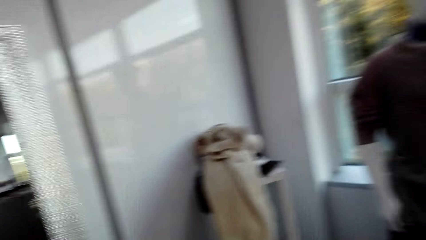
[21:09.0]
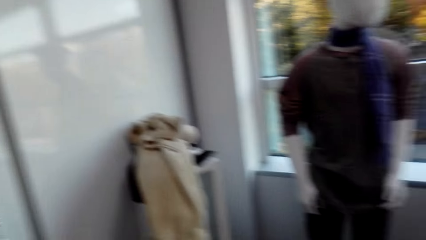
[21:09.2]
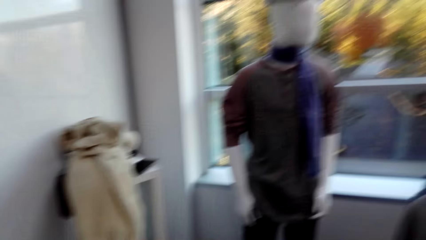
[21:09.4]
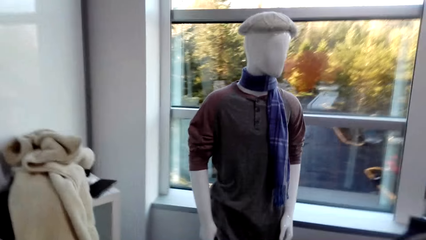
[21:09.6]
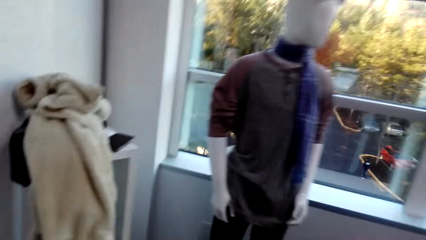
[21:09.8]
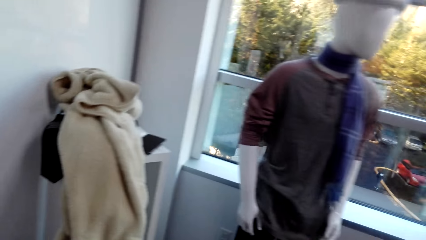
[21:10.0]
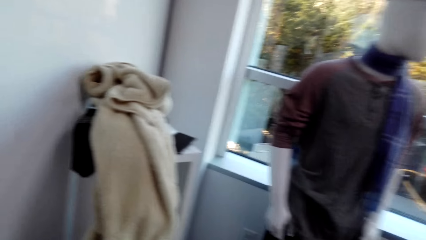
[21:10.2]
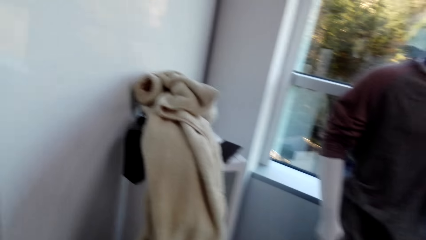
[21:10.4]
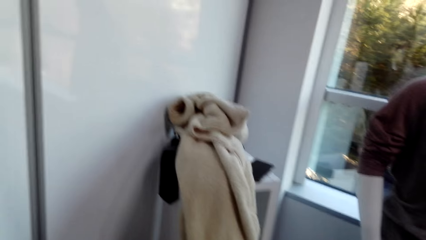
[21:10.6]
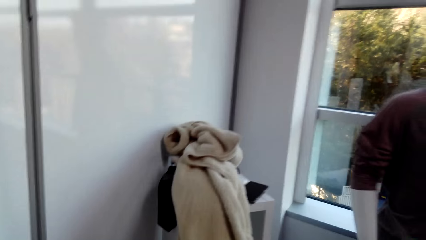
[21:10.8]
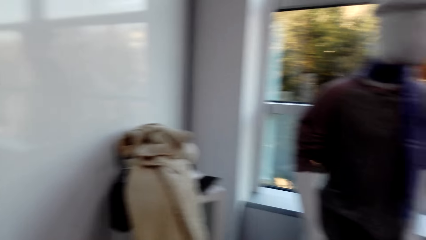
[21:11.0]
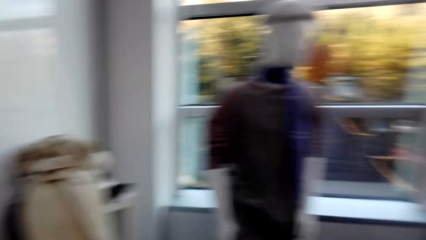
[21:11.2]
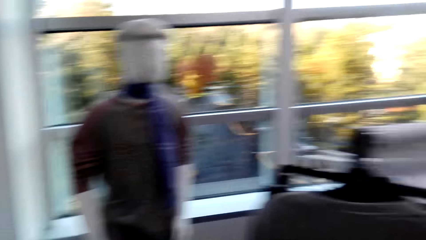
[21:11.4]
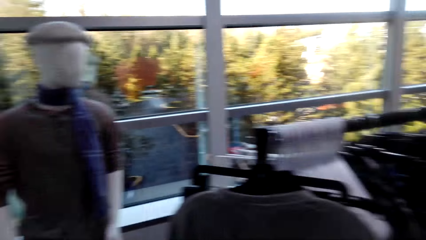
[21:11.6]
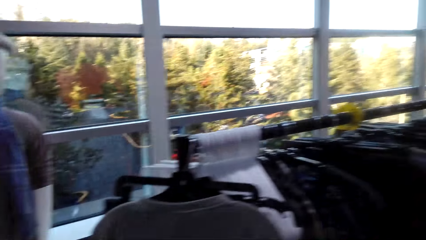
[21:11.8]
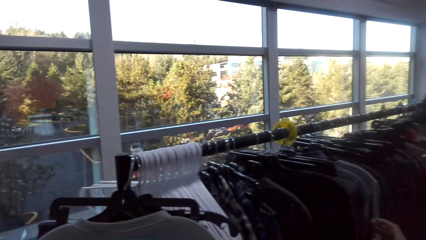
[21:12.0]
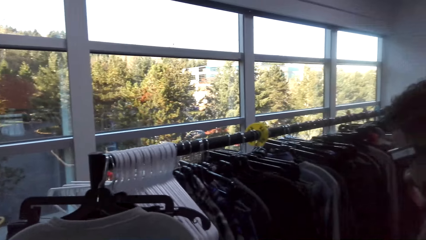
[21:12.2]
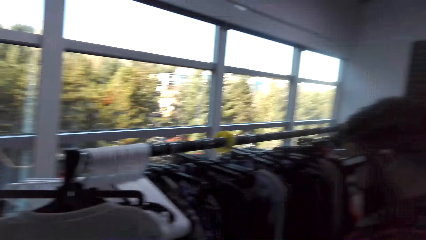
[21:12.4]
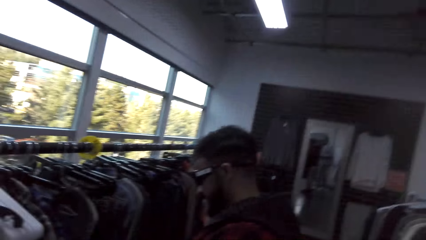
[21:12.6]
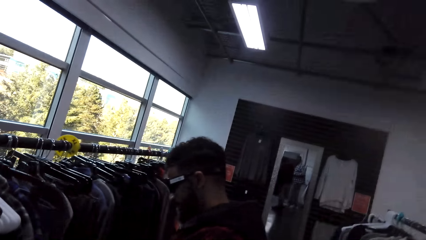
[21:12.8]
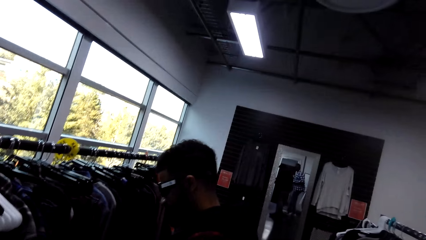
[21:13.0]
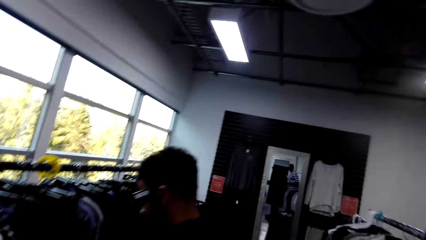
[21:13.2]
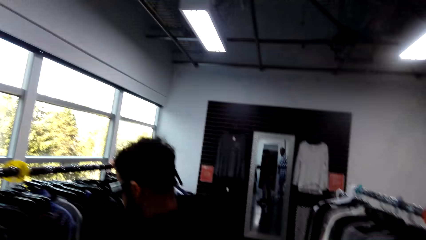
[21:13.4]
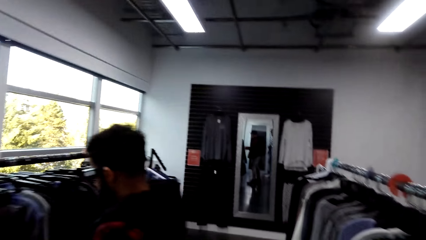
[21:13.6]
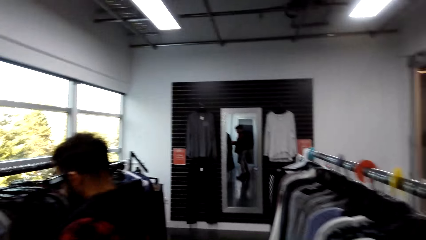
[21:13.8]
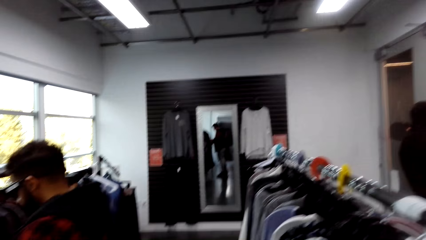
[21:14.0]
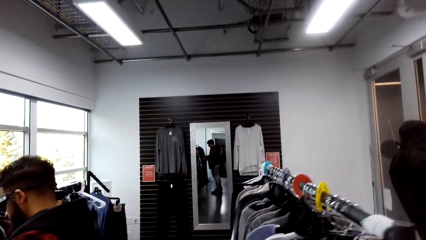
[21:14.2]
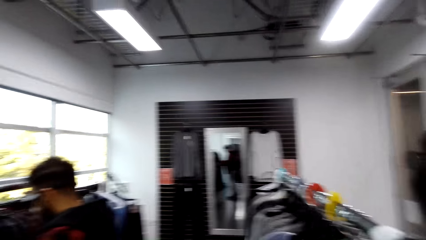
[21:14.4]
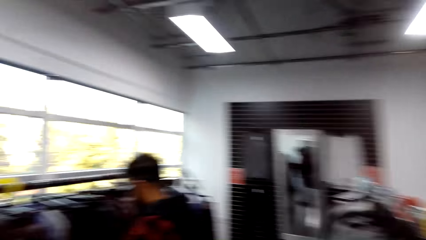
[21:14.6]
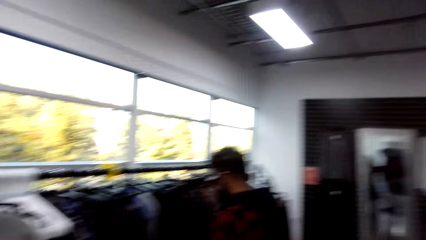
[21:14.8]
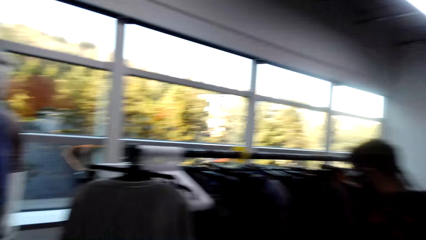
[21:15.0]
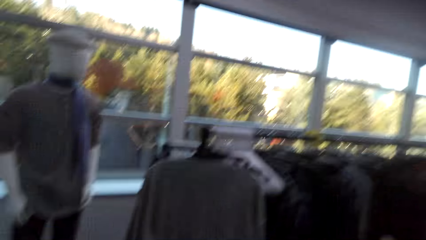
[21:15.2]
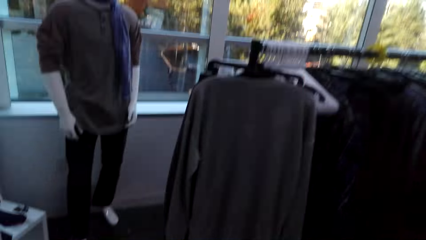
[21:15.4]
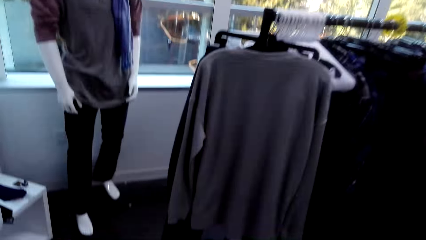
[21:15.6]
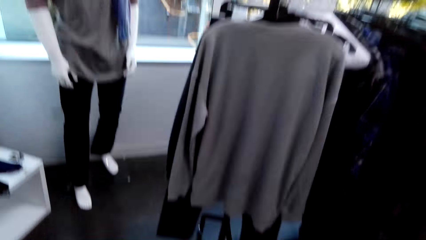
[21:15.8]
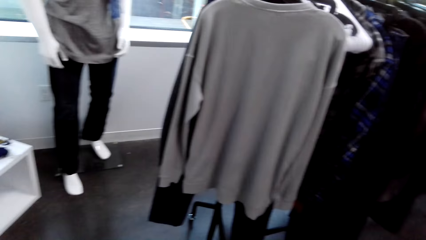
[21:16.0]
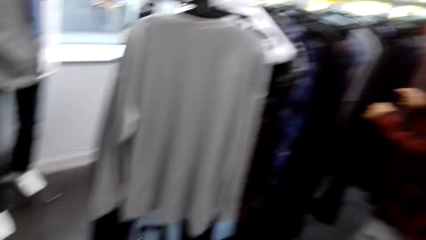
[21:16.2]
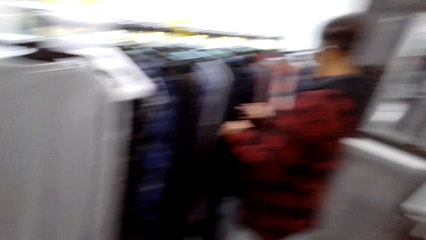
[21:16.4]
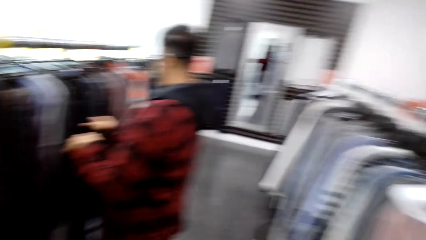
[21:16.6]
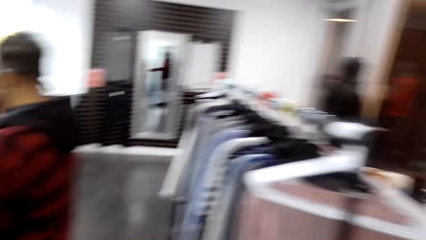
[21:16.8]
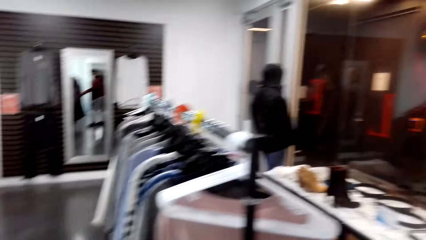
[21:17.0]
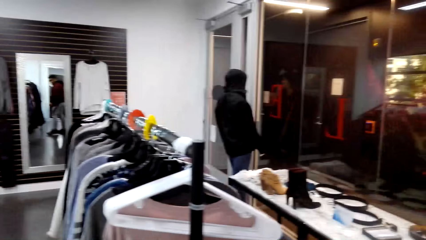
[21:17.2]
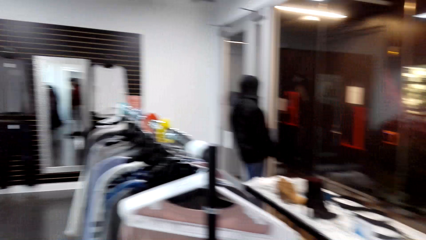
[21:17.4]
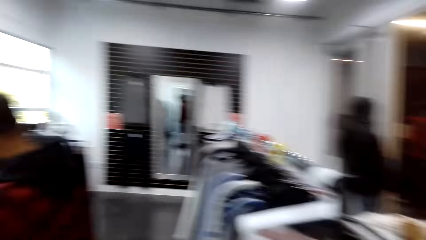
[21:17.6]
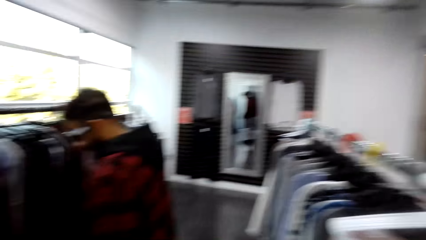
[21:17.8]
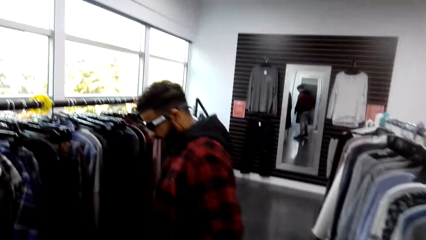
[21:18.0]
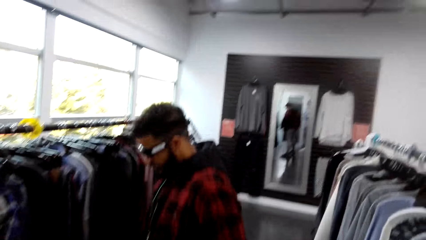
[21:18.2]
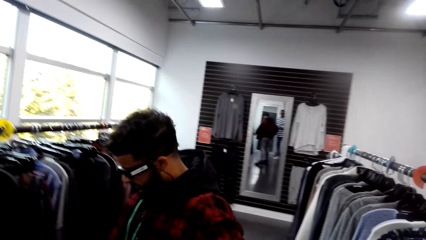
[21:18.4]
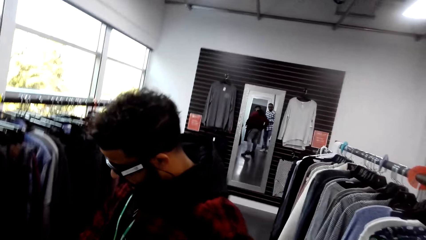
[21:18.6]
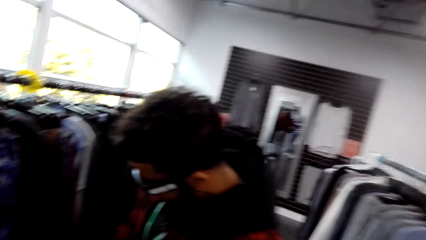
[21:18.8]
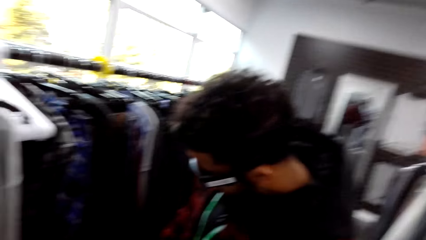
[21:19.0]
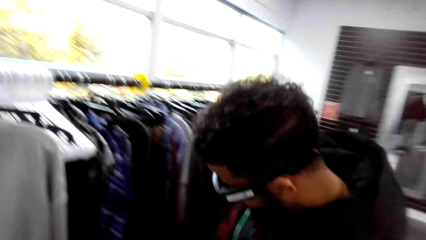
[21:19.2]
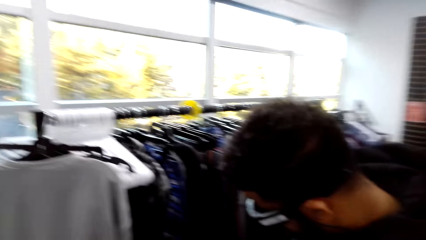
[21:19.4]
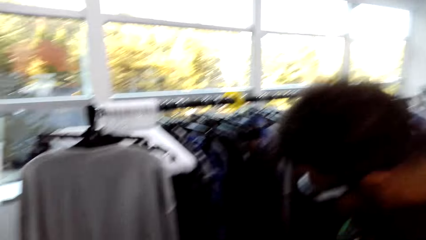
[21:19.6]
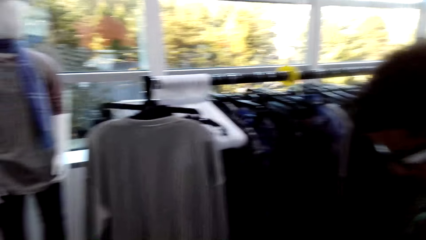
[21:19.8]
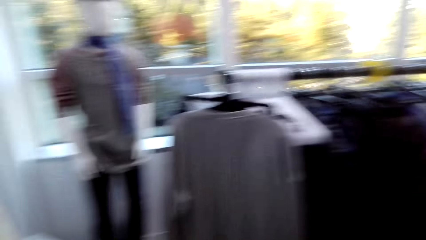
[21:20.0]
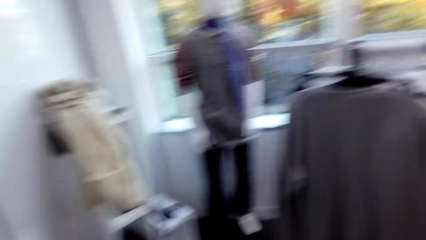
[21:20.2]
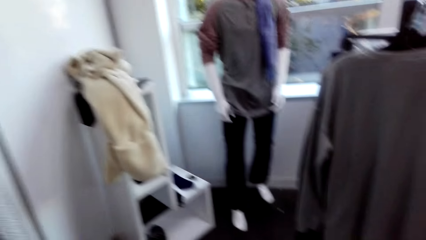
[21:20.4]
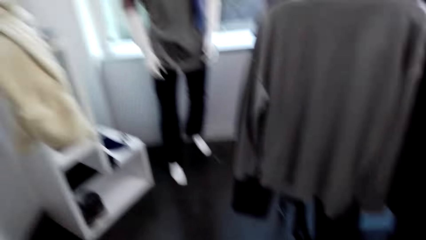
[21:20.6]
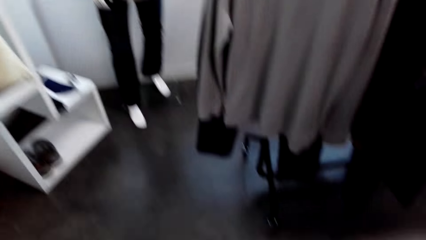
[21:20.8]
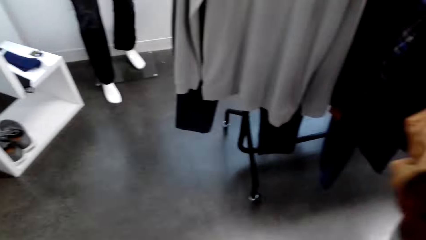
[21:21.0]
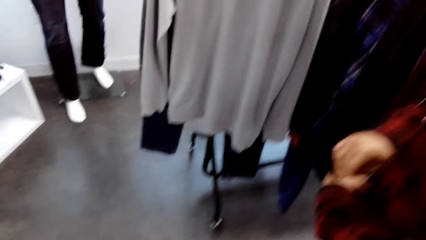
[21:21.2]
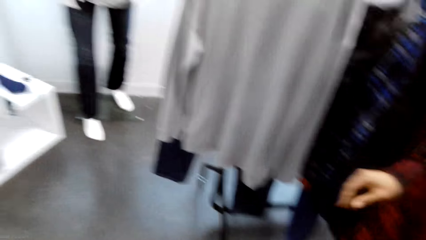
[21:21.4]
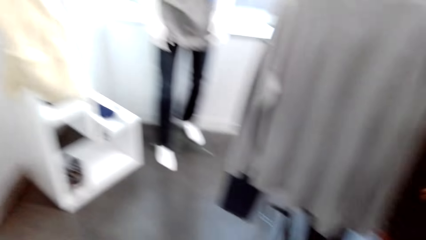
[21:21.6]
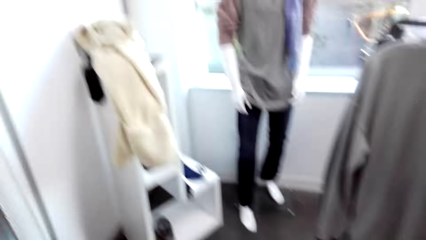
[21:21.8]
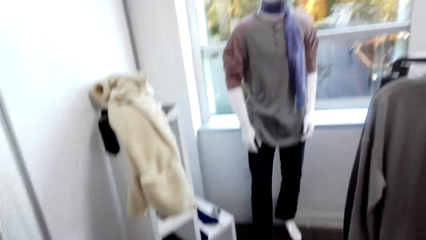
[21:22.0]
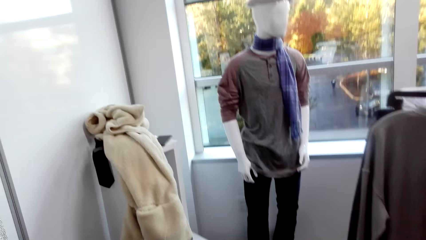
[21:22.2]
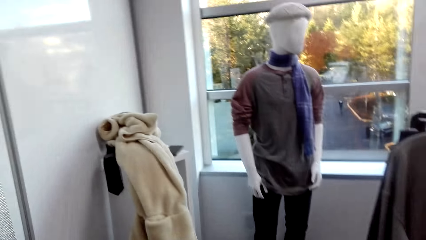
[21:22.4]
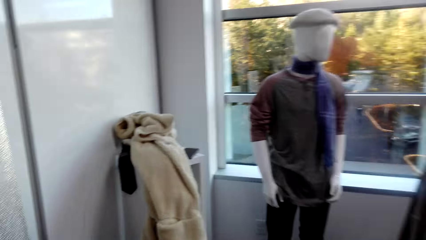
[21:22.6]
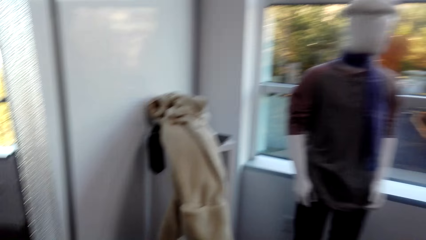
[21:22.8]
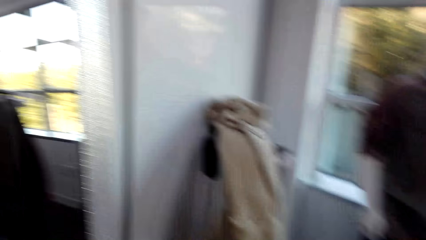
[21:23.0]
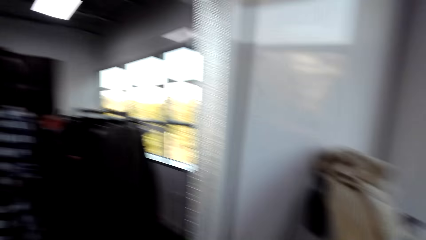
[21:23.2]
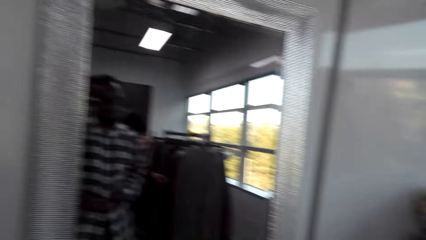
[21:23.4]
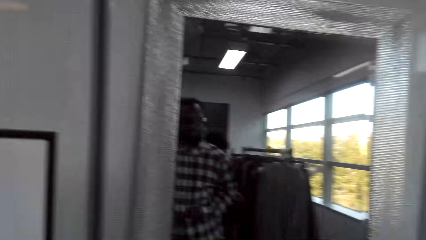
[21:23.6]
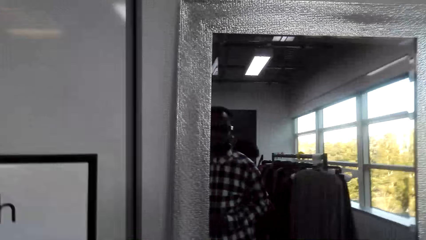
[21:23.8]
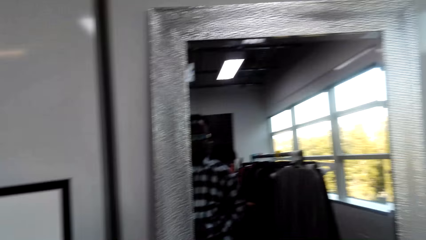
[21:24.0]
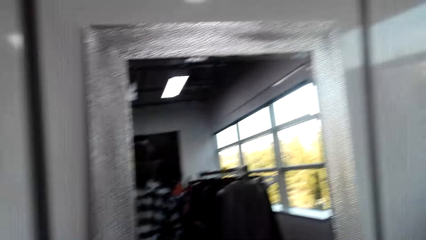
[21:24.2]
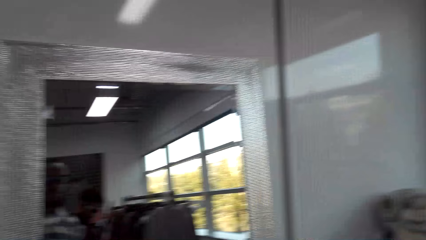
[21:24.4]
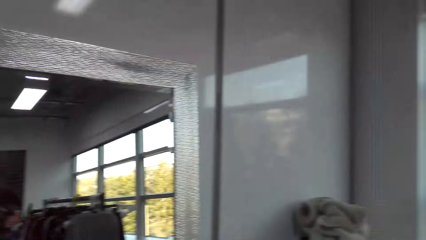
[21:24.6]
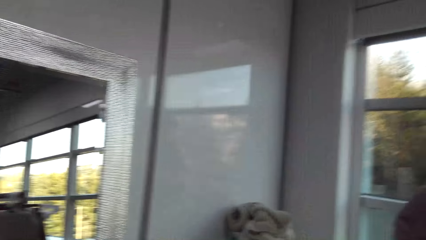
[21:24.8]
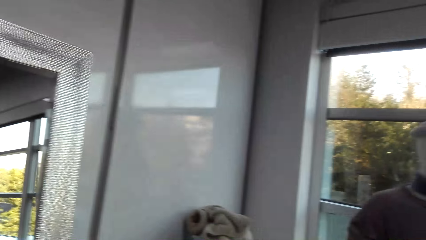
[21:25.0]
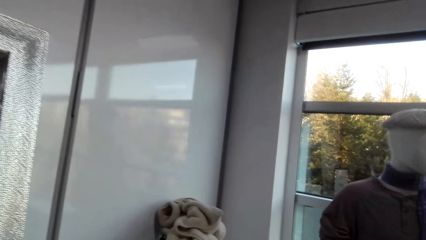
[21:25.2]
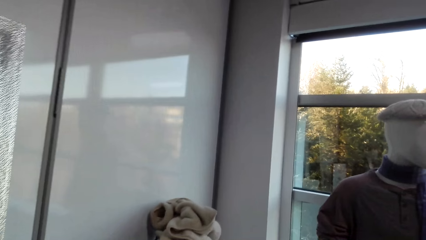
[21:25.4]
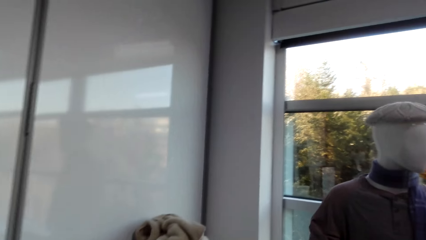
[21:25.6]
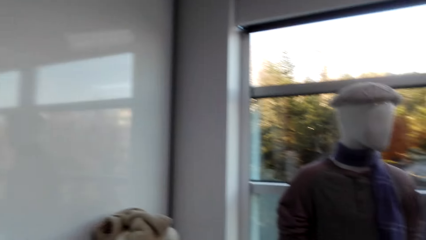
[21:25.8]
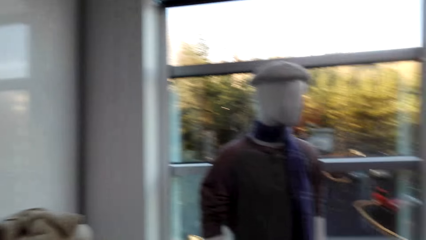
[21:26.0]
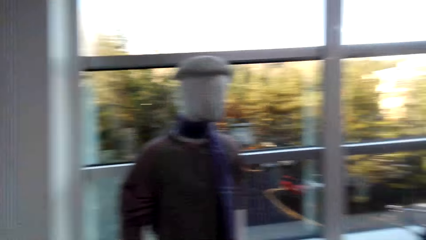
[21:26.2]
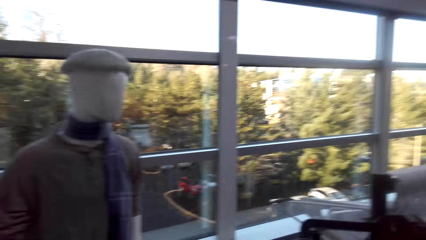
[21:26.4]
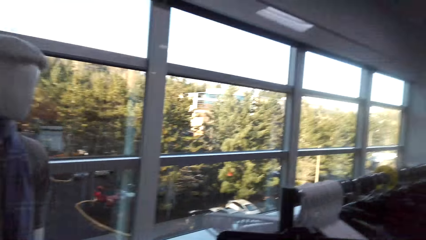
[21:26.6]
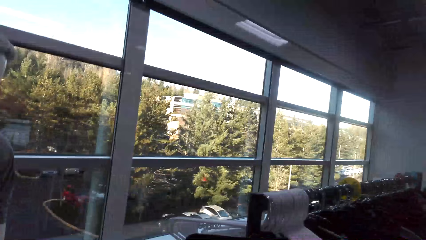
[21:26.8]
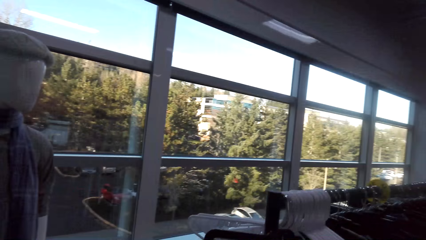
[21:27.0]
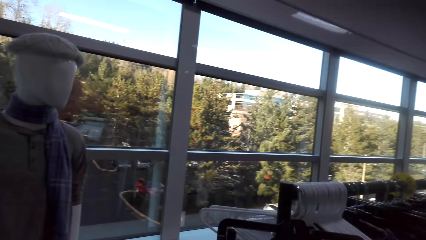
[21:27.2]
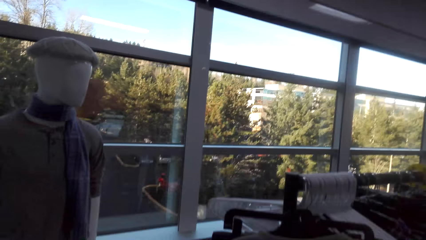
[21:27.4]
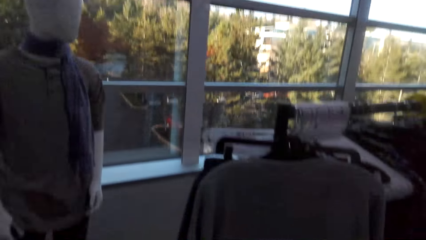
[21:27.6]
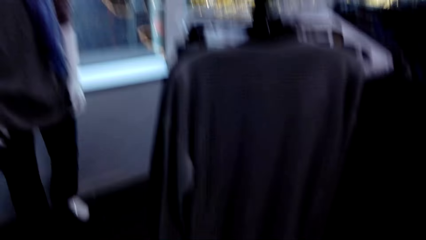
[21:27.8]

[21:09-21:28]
The camera wearer walks around the shop. A man touches clothes on the stand. The camera wearer looks around the floor. They turn around the shop.
